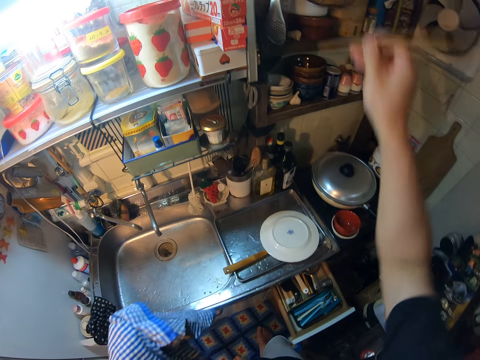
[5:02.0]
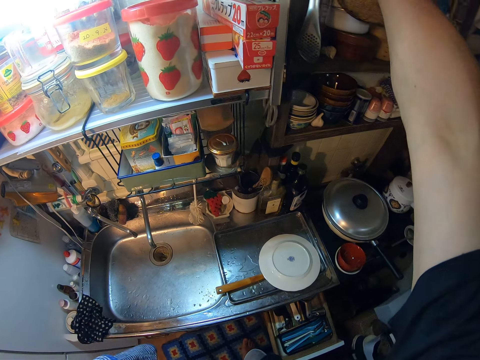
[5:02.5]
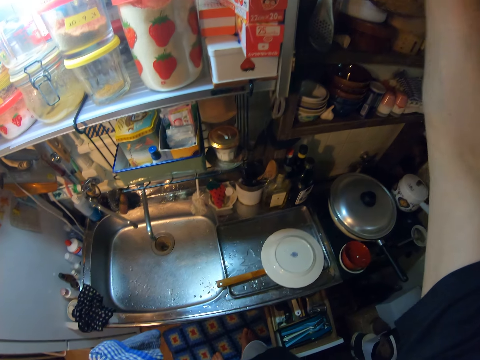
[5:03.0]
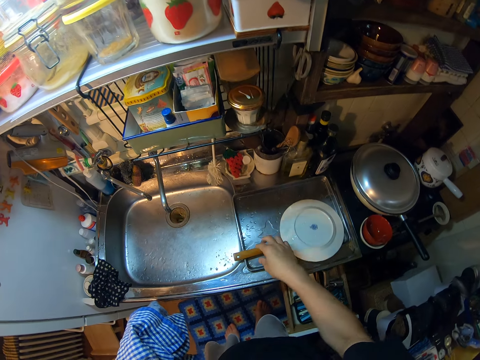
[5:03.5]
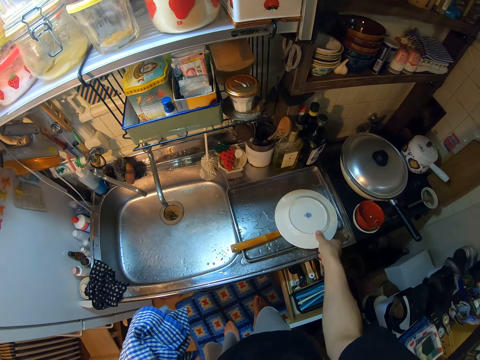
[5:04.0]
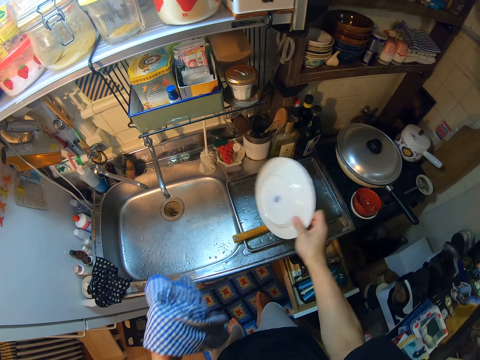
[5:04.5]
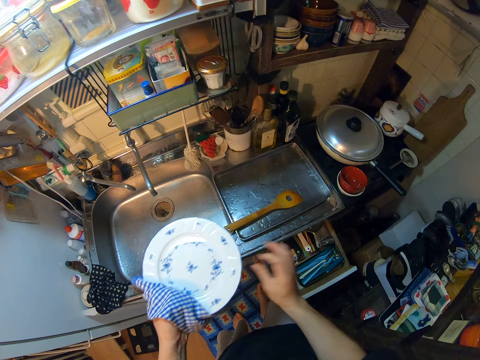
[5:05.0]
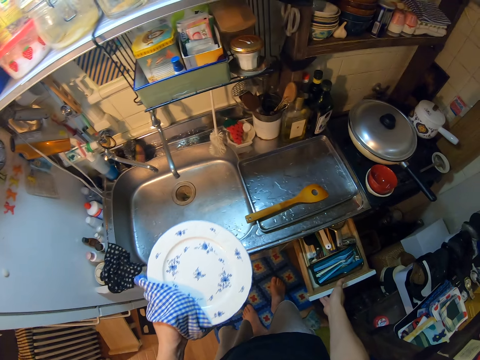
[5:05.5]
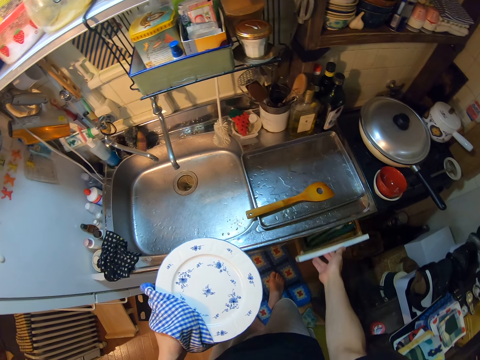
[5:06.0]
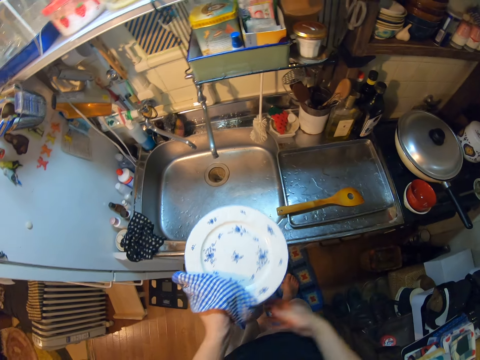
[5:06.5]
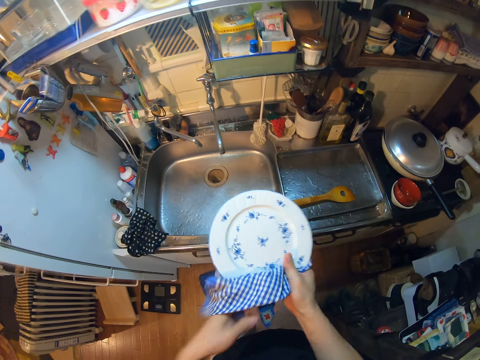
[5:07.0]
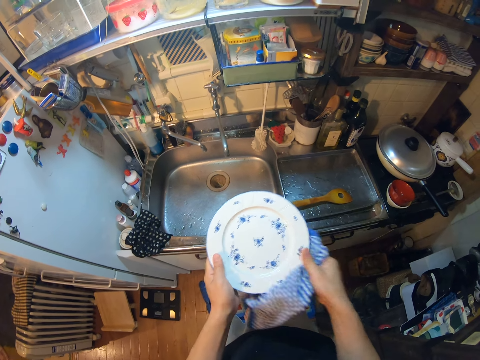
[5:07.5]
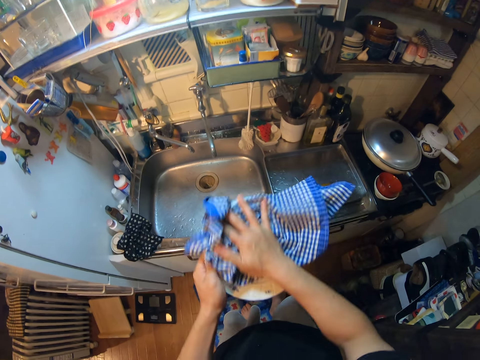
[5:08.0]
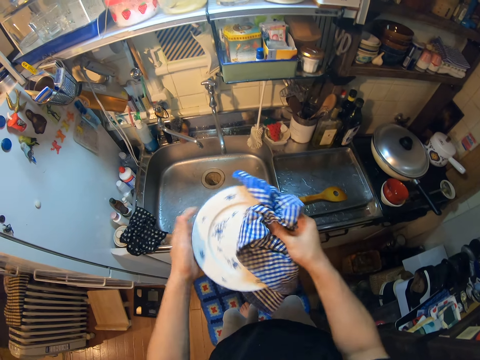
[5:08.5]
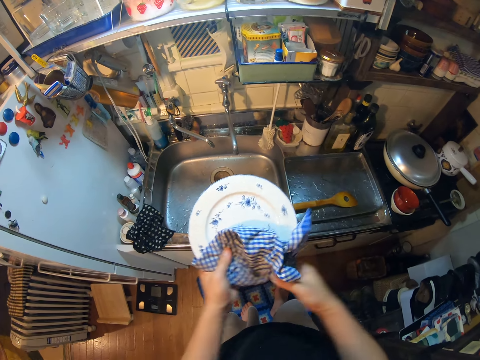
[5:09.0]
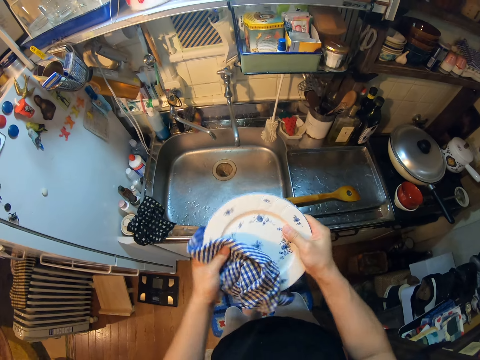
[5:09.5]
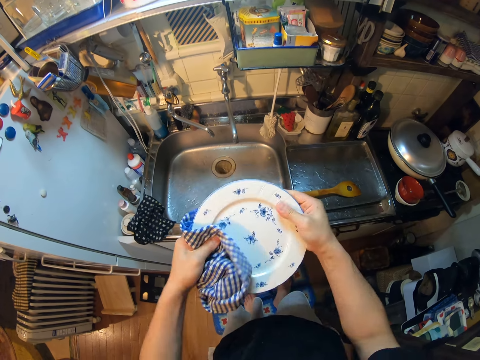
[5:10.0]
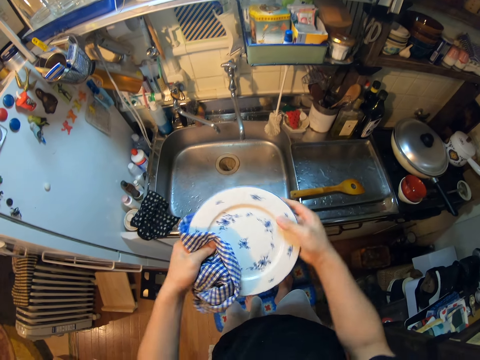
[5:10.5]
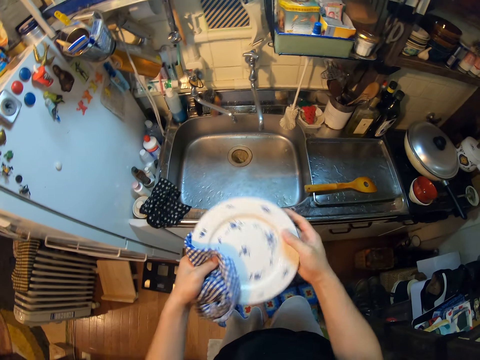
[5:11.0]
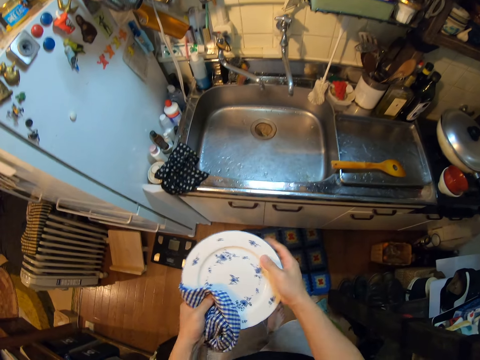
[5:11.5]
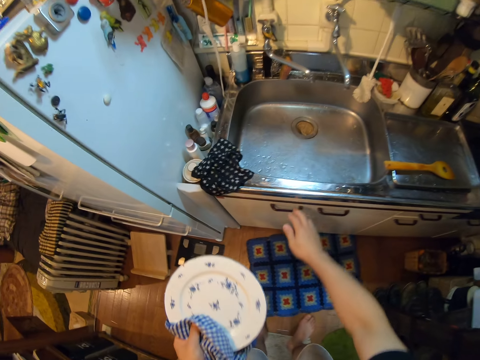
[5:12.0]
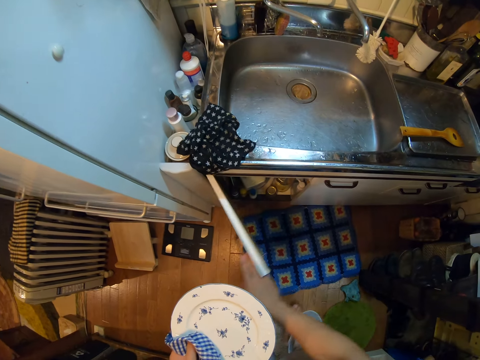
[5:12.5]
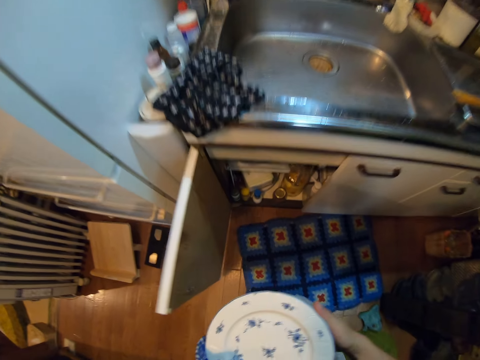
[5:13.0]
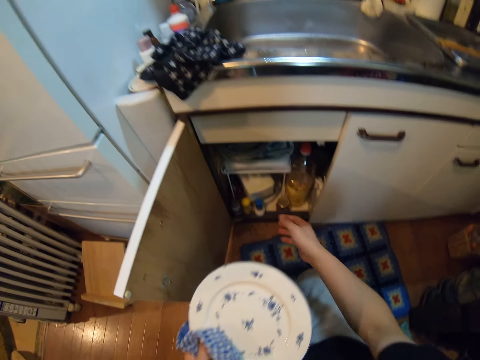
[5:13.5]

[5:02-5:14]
The camera wearer moves her hand forwards. She places the chopsticks in the organizing rack. She moves her hand towards her. She holds the plate with her hand. She picks a plate from the sheet pan with her hand. She moves the plate towards the towel. She holds the plate with the towel. She lowers her other hand towards the drawer. She holds the drawer with her hand. She closes the cutlery drawer with her hand. She moves her hand towards the plate. She holds the kitchen towel with both her hands. She moves her hand forwards. She holds the plate with her other hand. She wipes the plate with the towel. She moves her hand towards the cabinet. She holds the cabinet handle with her hand. She opens the cabinet door under the sink with her hand.

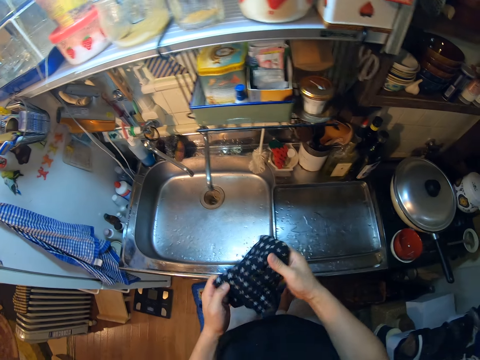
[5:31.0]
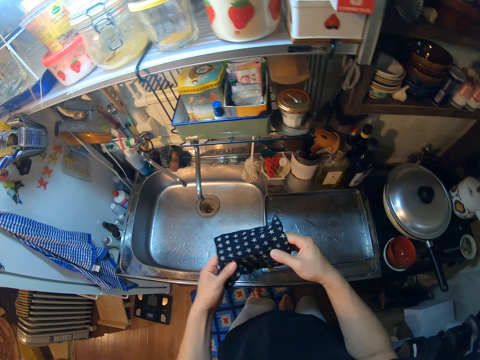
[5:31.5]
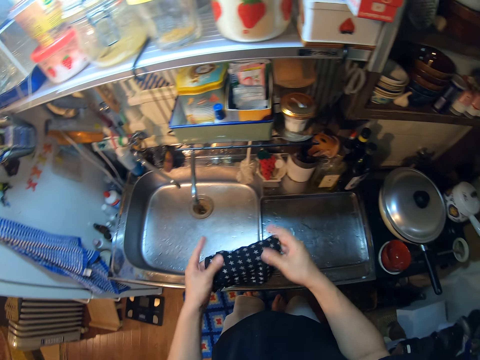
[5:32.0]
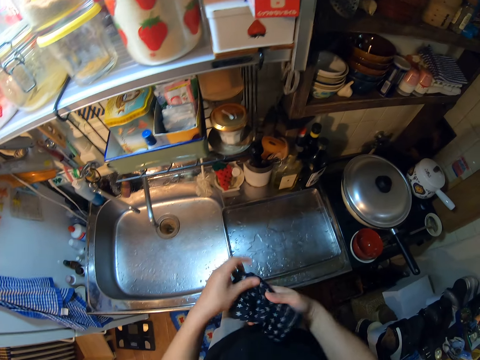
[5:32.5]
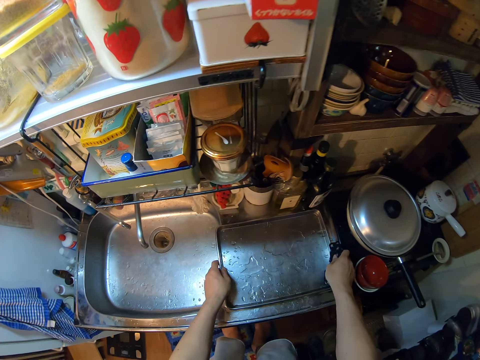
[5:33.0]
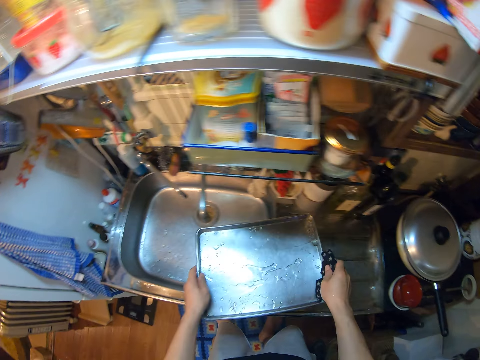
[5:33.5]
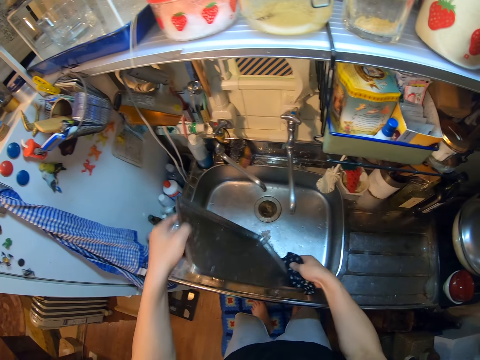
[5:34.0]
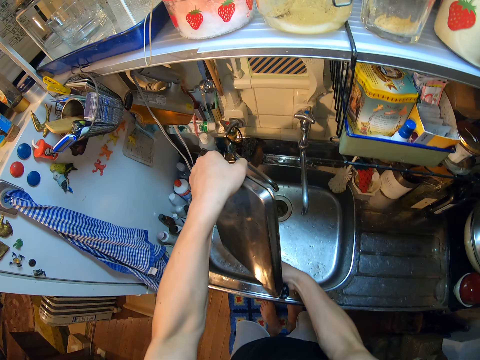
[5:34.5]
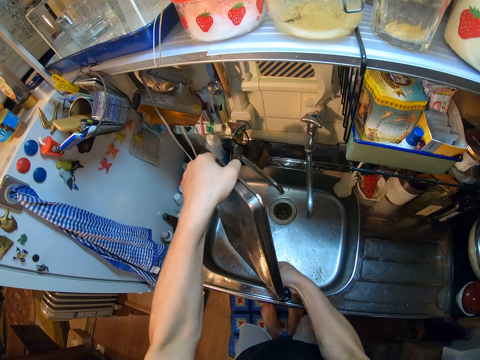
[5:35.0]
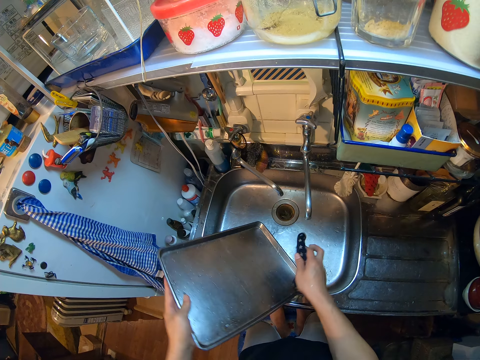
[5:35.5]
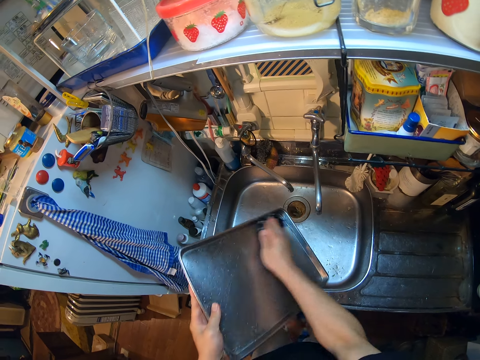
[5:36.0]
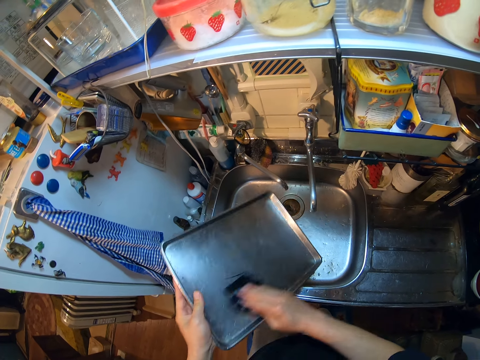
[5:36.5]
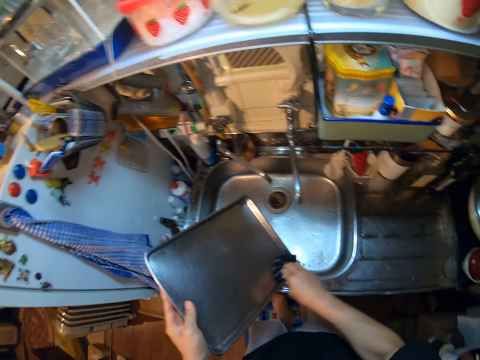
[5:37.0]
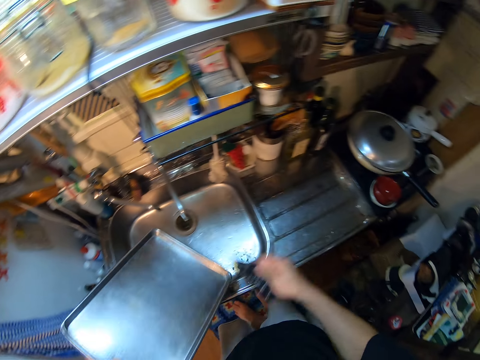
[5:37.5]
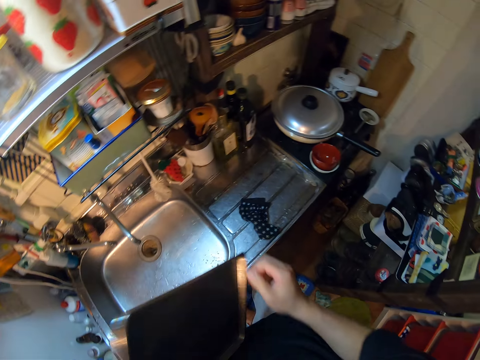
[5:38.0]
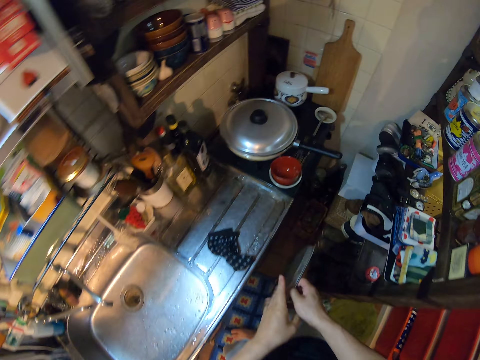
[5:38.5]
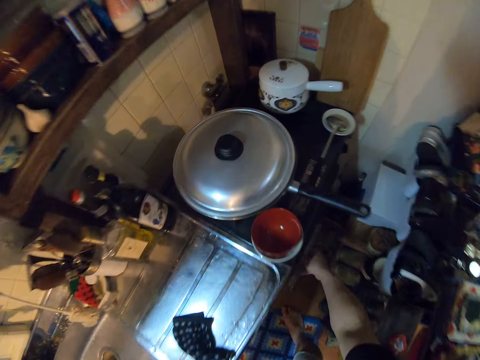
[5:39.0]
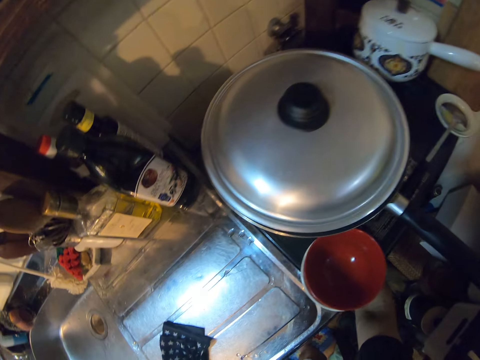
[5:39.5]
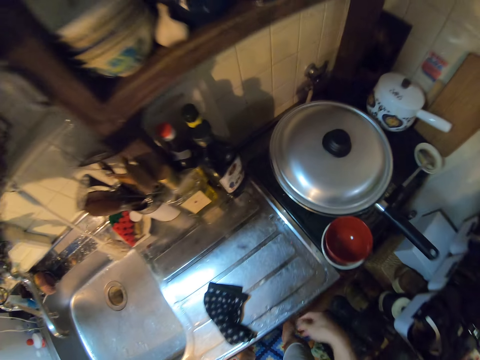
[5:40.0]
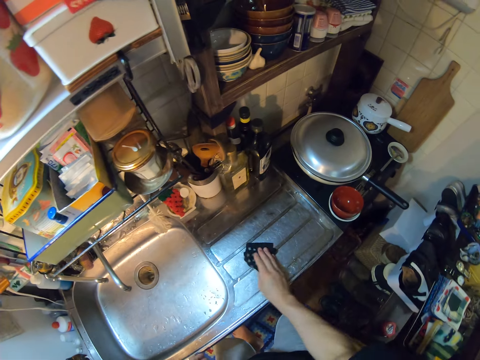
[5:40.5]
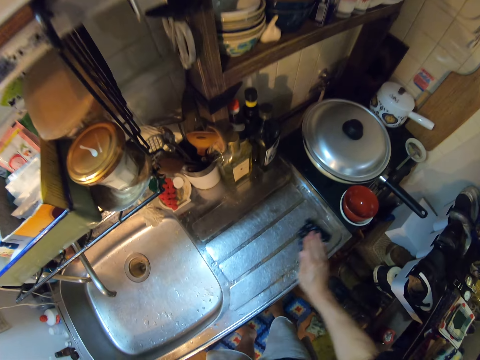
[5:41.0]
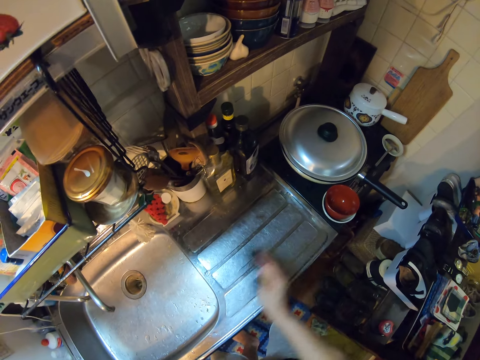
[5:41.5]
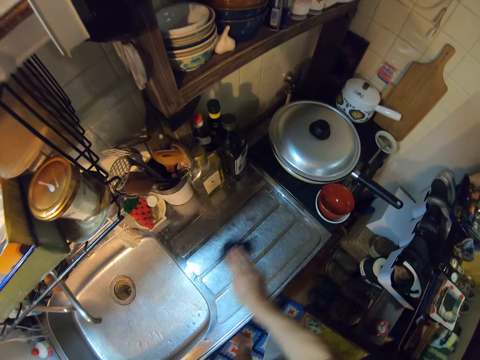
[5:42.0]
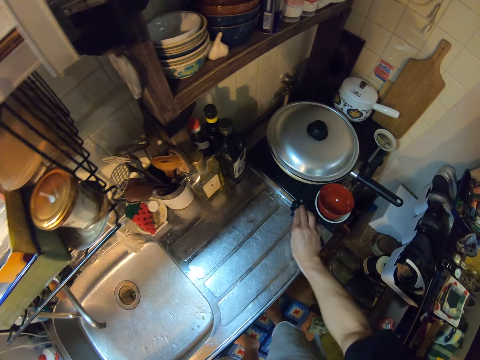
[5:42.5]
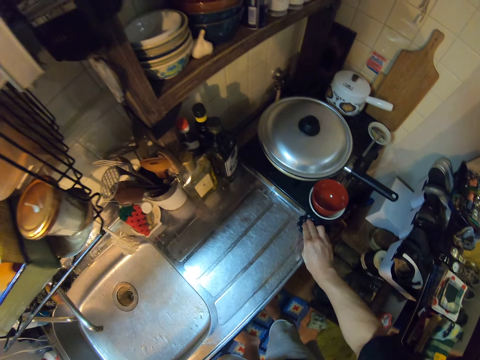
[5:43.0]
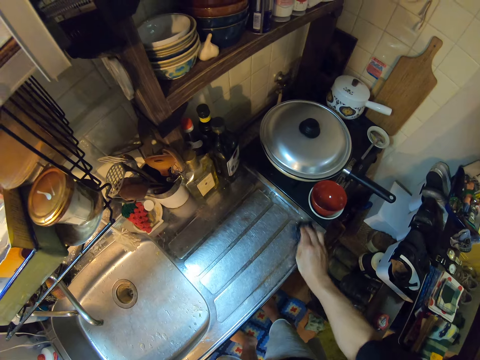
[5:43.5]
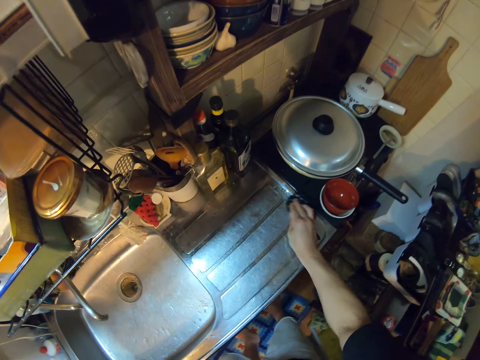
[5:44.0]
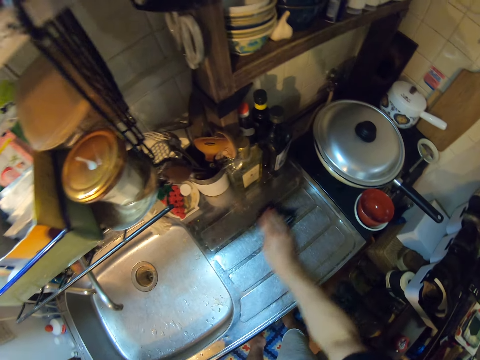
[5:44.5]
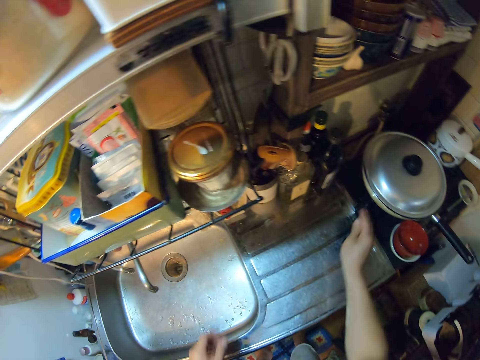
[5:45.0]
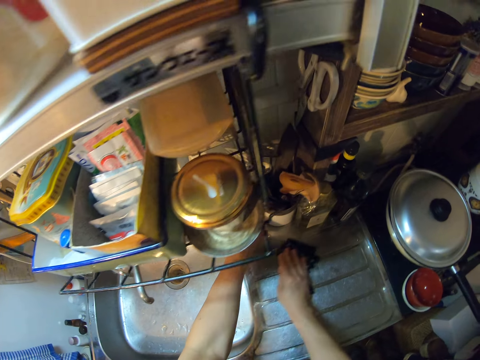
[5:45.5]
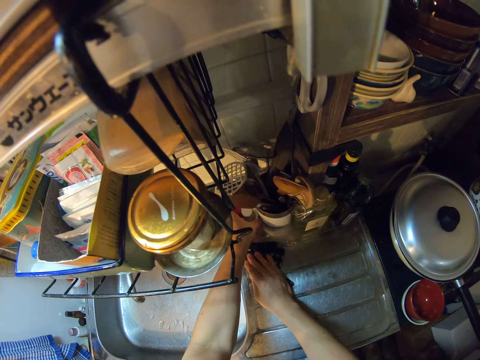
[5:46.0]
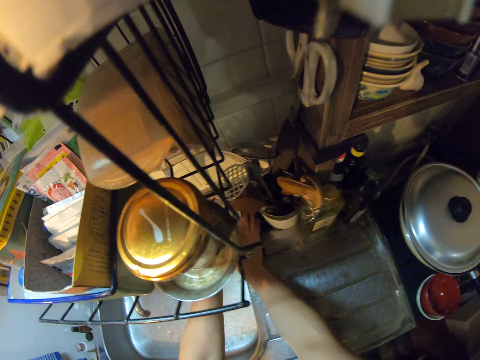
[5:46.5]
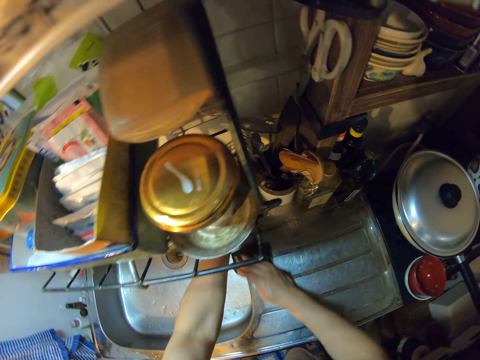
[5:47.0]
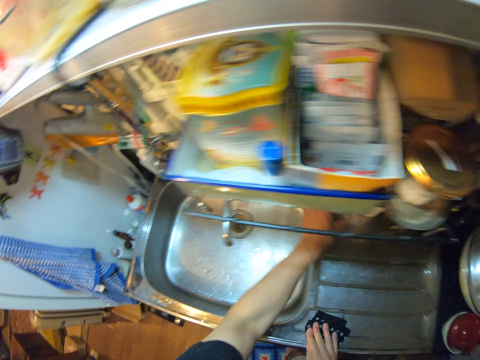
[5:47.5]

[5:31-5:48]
The camera wearer moves the towel towards her other hand. She holds the towel with both her hands. She folds the towel with her hands. She places the towel on her other hand. She lowers her hand towards the sink. She holds the tray with her hands. She picks up the tray from the sink with her hands. She pours the water in the tray on the sink. She lets go of the tray. She wipes the tray with the towel. She moves her hand away from the sink. She places the towel on the sink. She moves her hand towards the tray. She places the tray on her other hand. She lowers her hand towards the floor. She places the tray in one corner on the floor. She moves her hand towards the sink. She holds the kitchen towel with her hand. She picks up the towel from the sink. She wipes the sink with the towel. She moves her hand forwards. She holds a container with her hand. She lifts up the container. She wipes the sink with the towel. She places the container on the sink. She moves her hand towards her.
